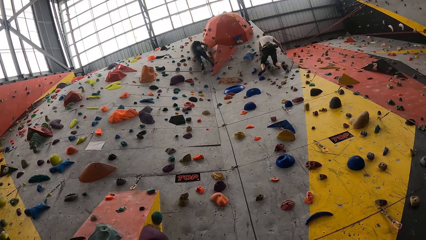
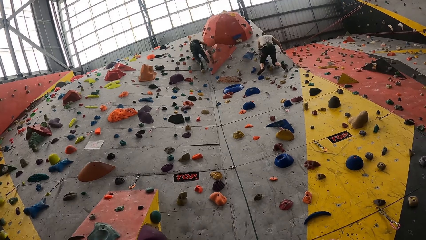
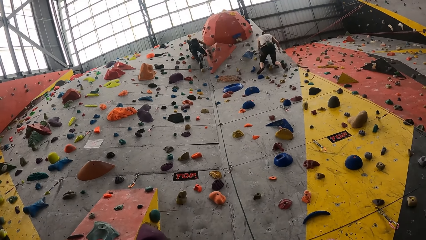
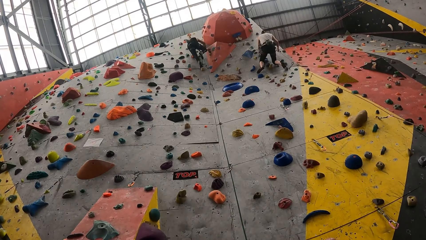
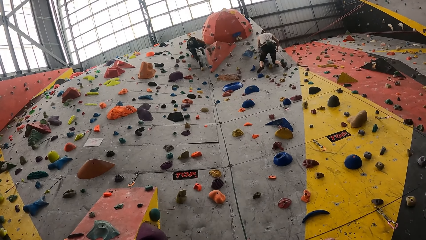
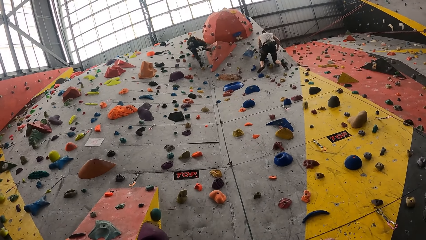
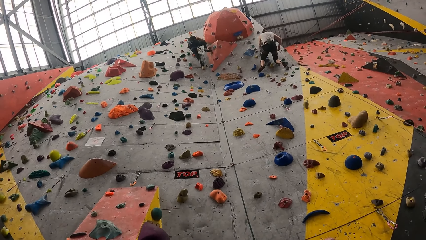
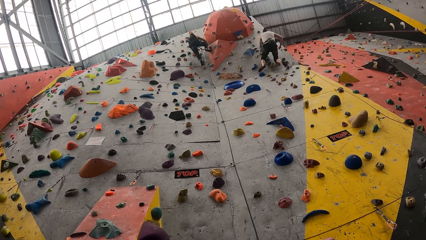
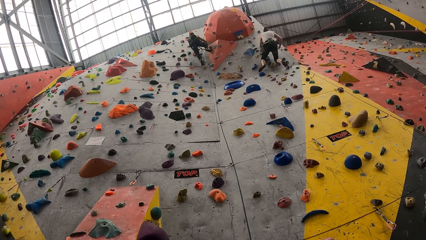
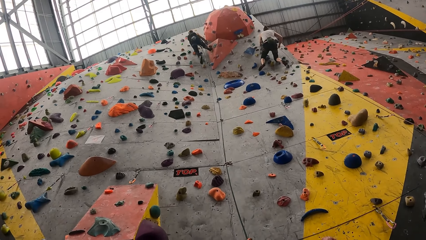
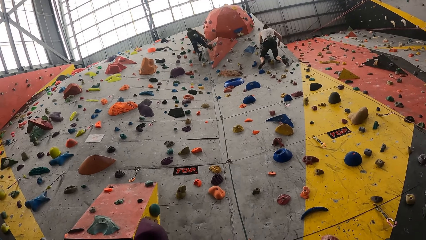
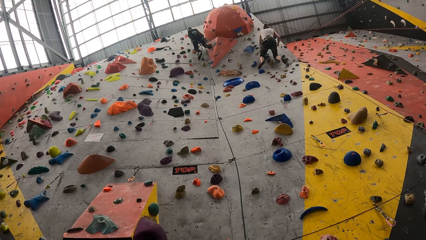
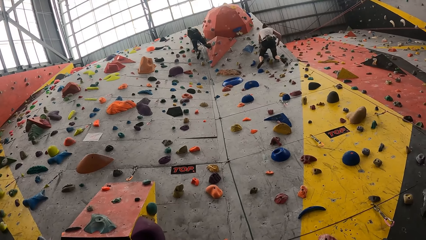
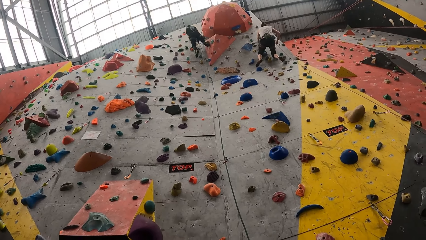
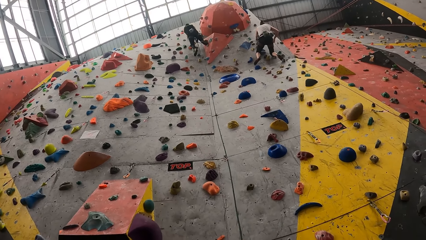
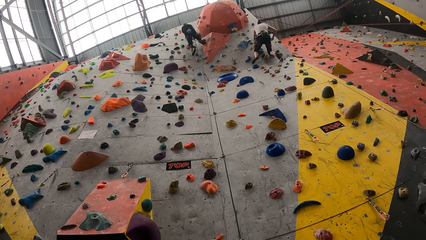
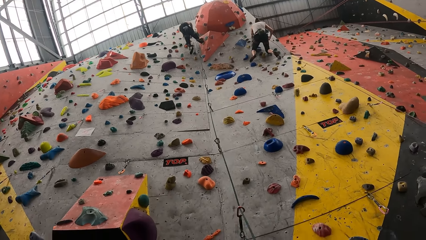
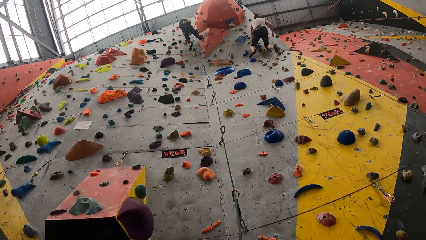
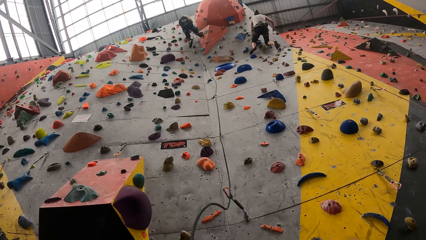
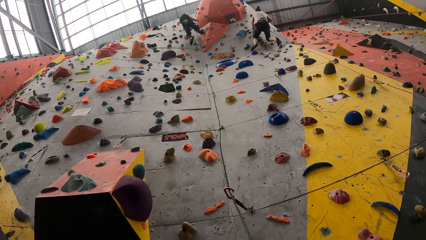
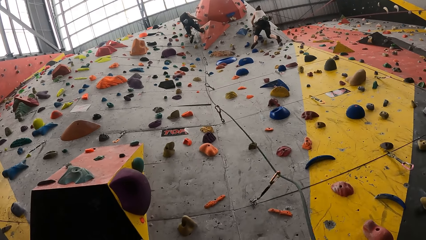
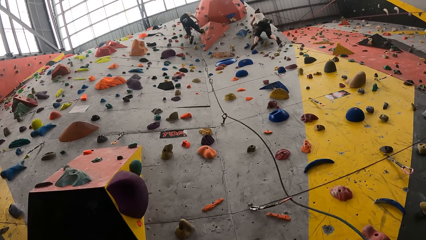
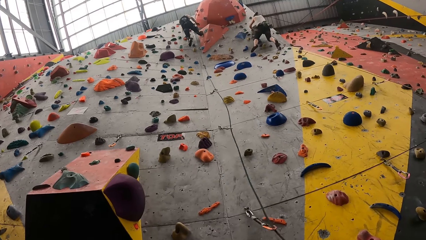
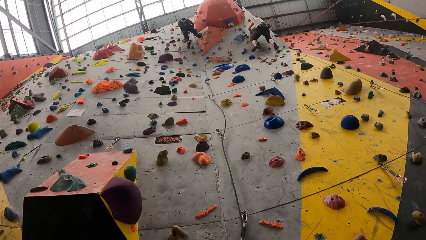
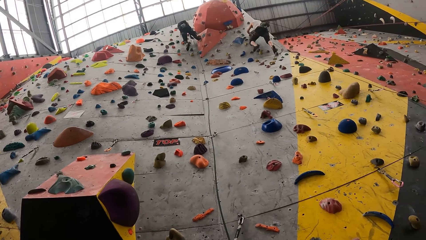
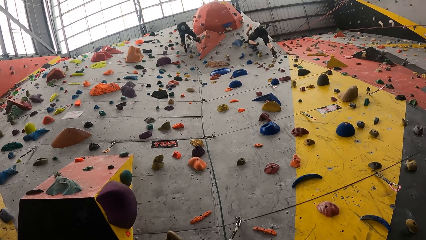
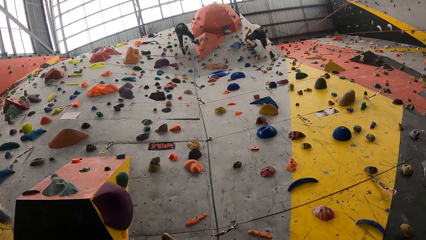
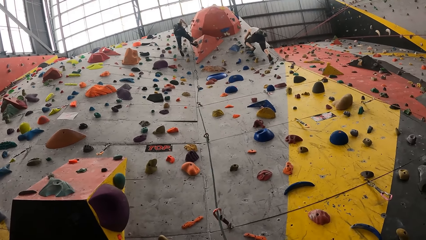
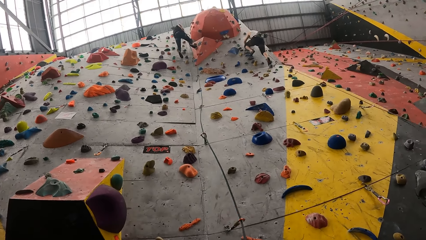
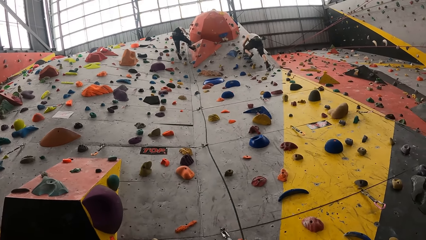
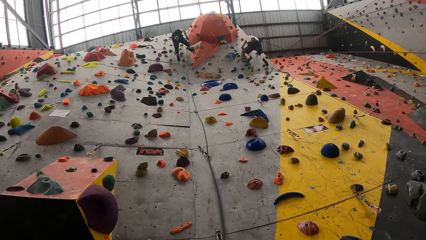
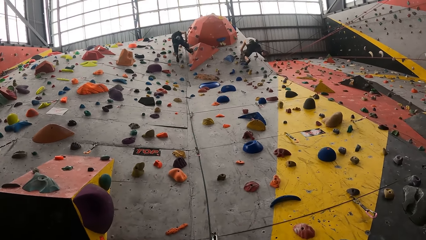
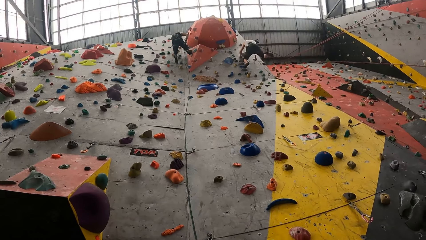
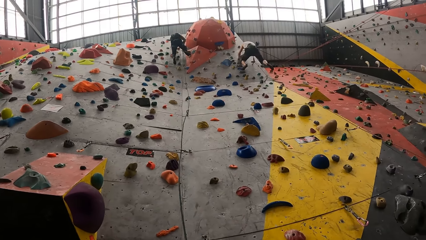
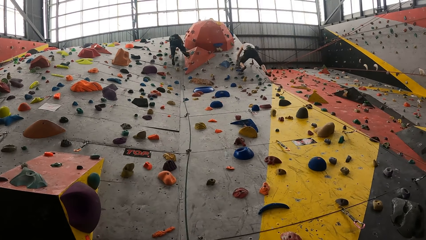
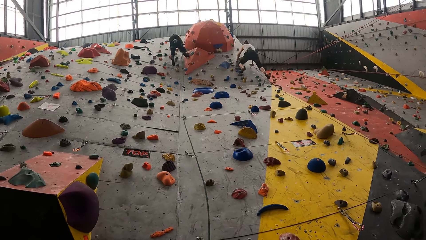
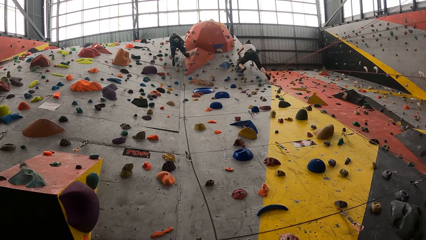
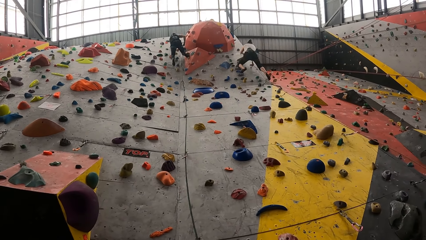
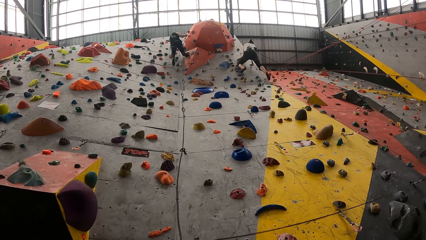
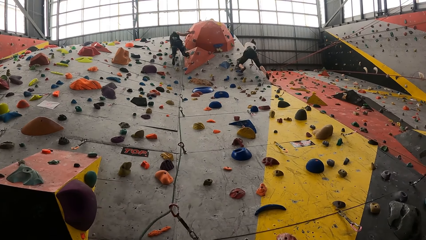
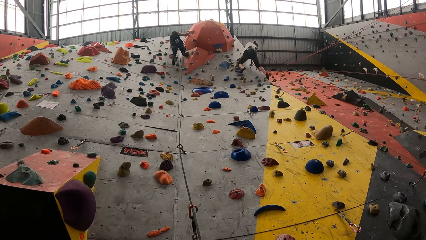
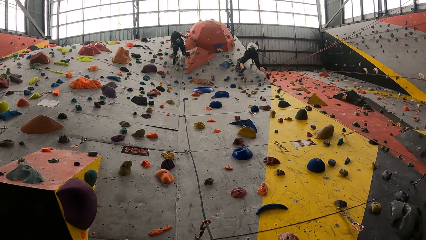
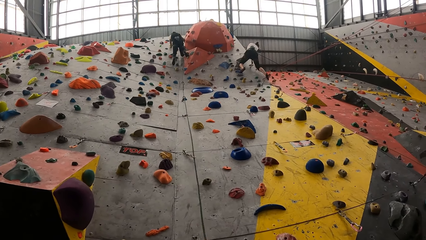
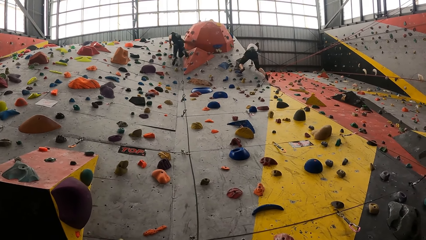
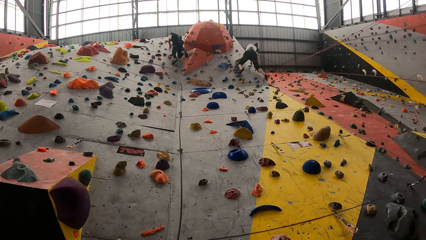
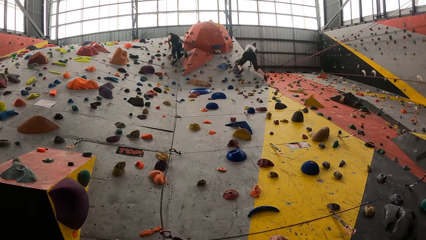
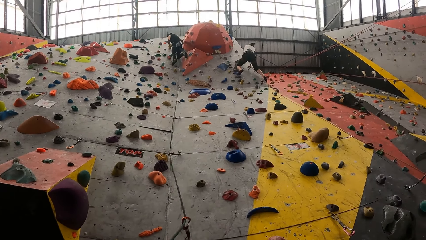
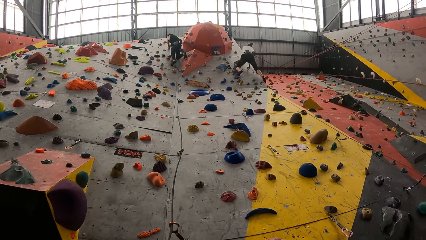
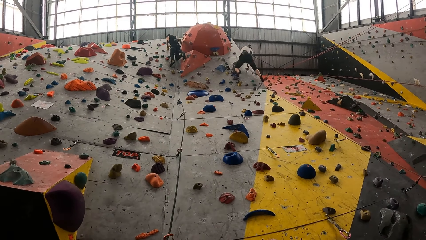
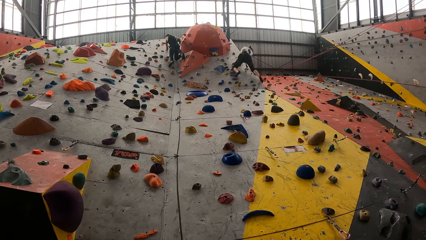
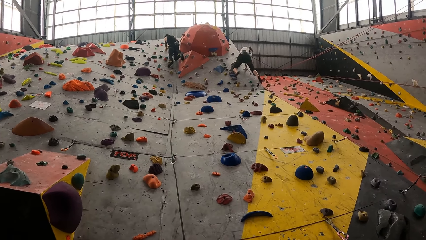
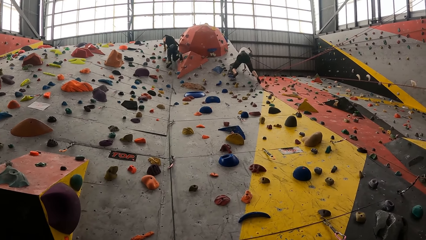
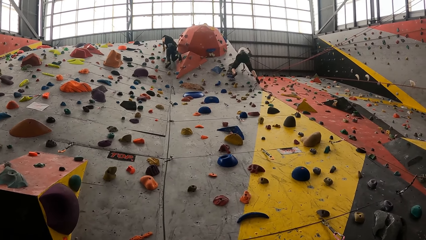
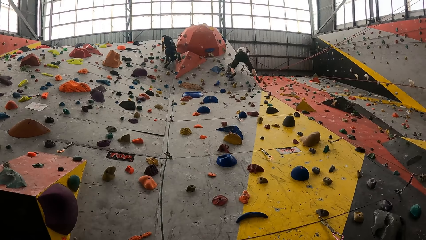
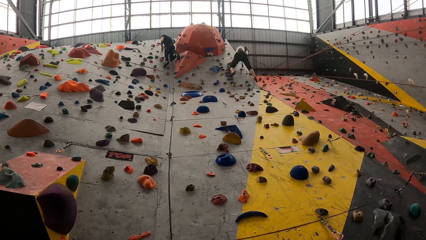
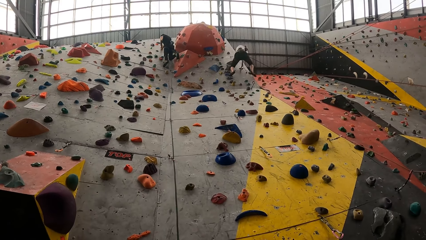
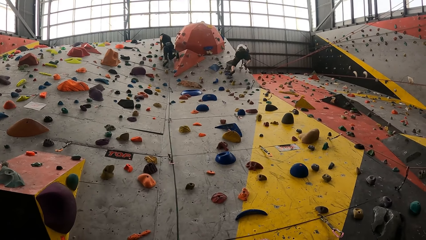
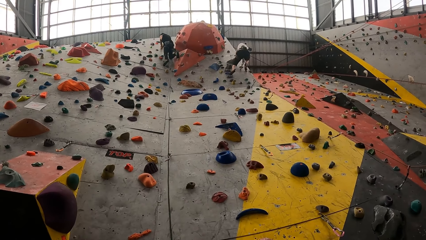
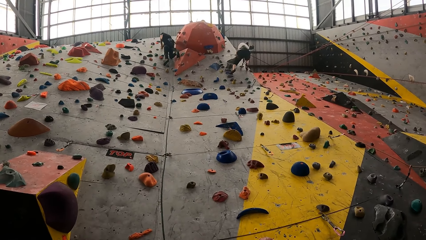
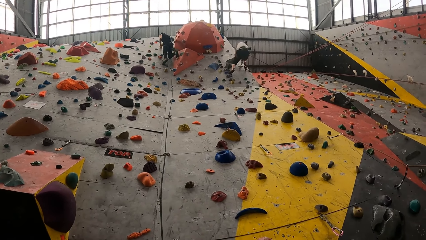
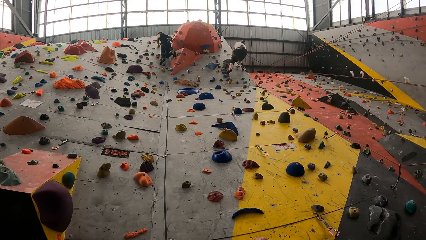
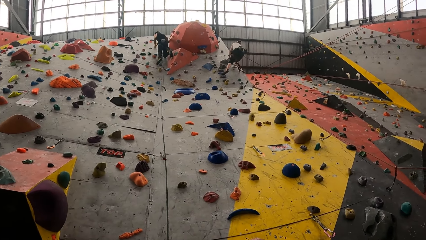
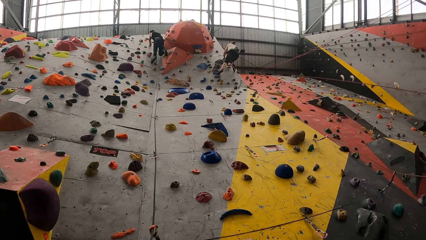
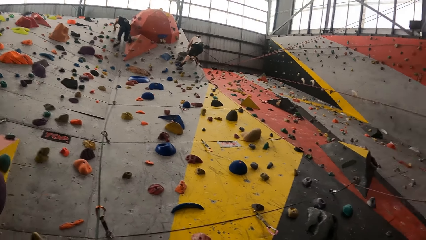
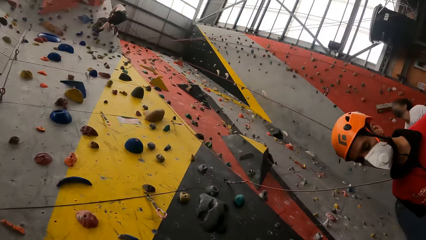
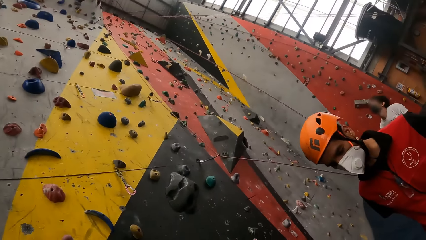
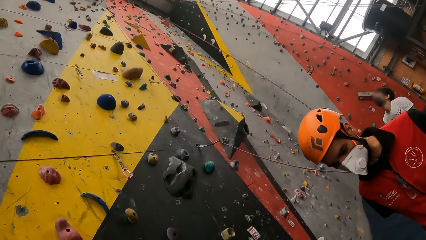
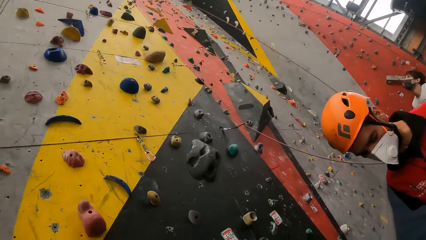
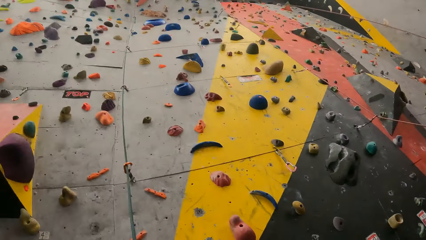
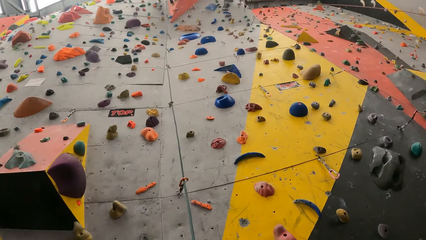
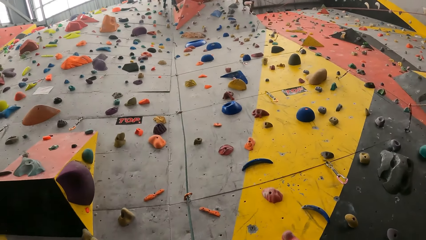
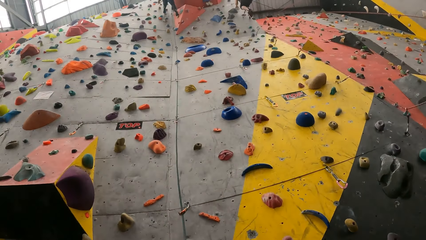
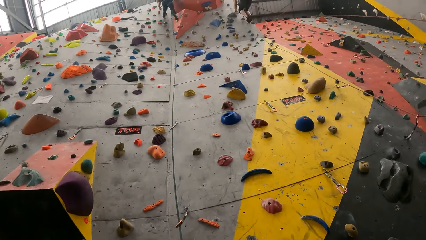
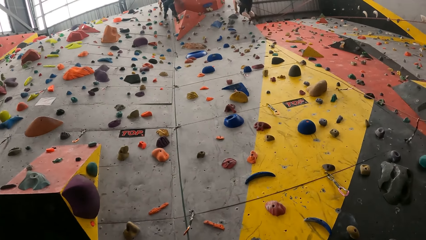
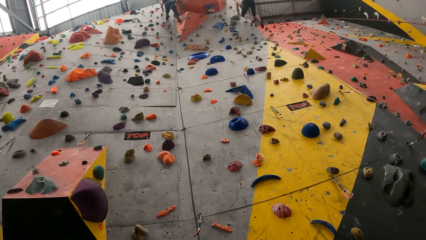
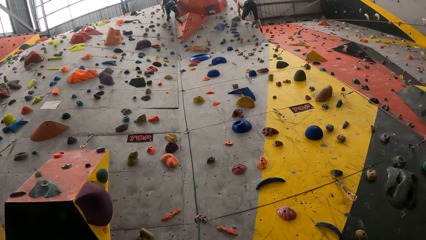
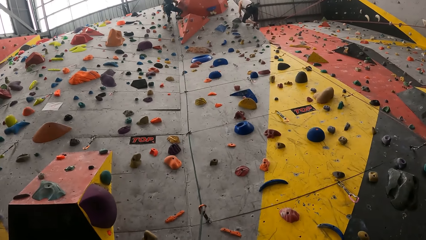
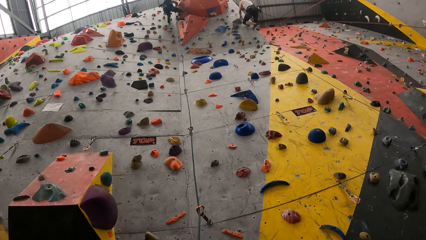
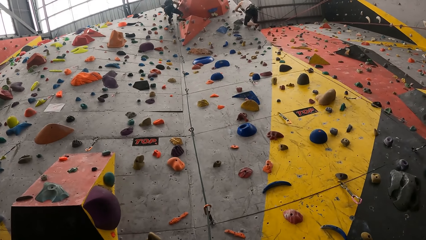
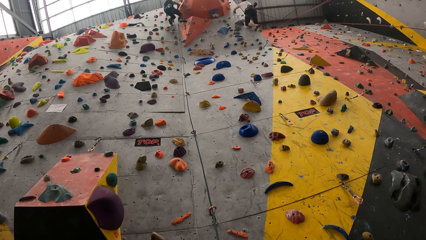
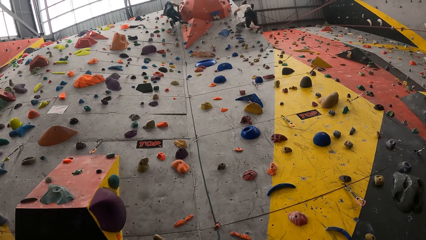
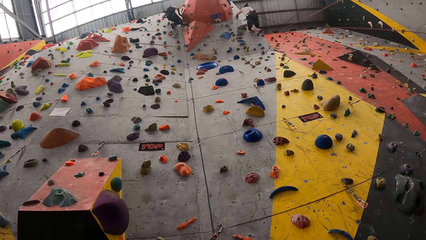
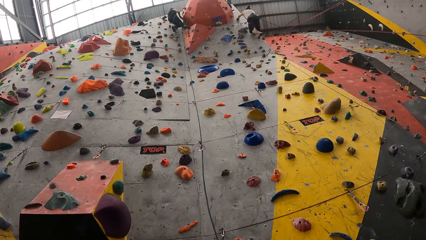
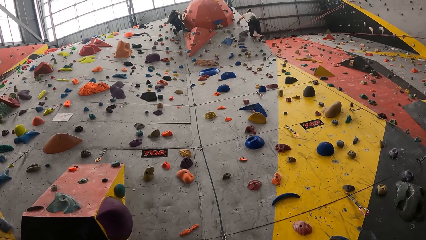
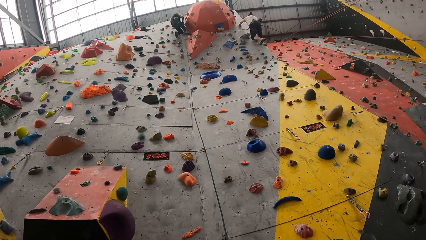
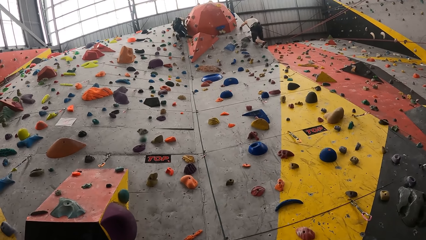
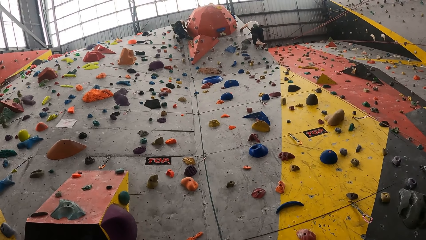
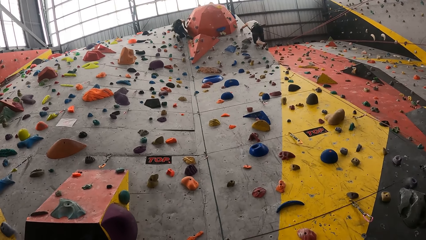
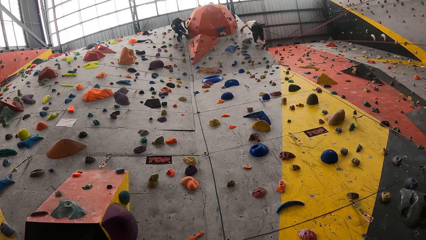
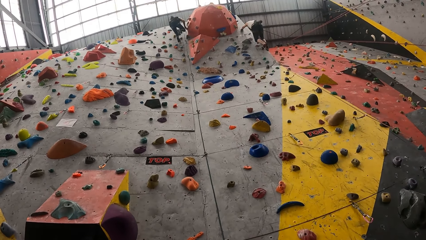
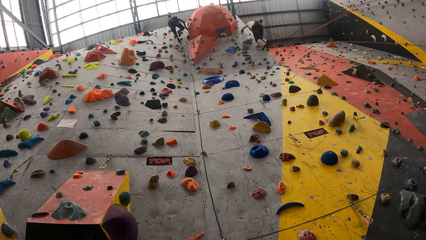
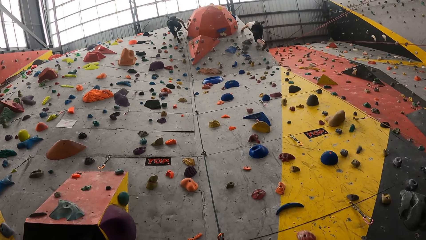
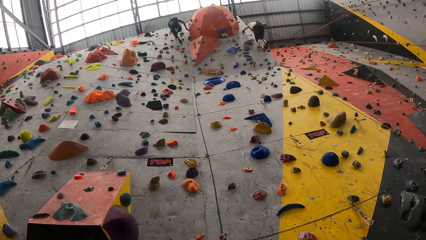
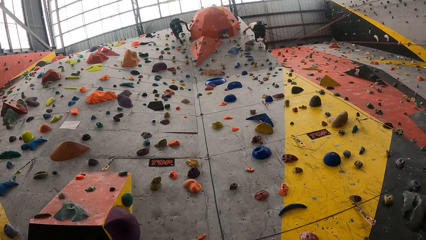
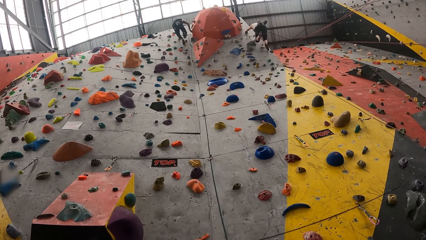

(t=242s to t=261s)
A man pulls a rope. The camera wearer looks around. The man climbs the climbing wall.
